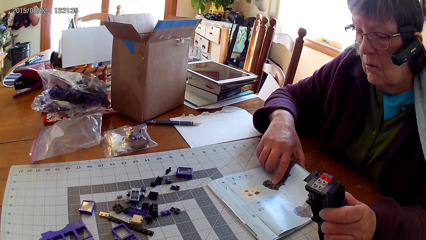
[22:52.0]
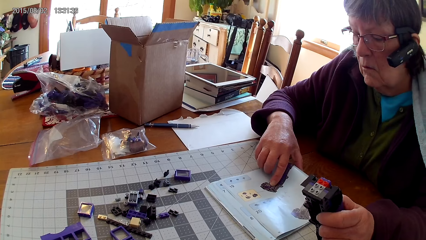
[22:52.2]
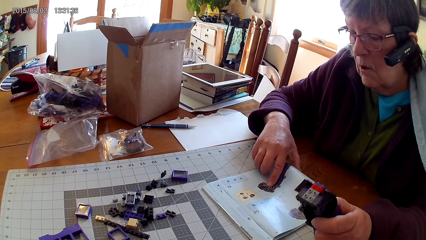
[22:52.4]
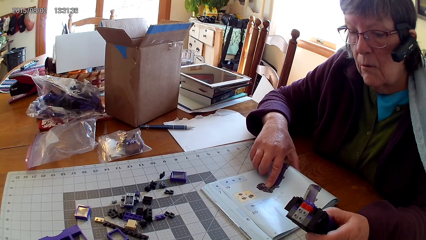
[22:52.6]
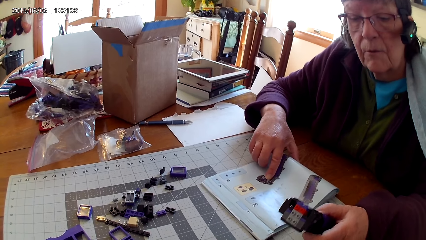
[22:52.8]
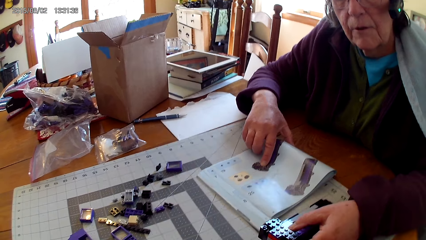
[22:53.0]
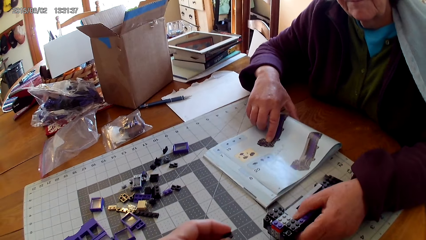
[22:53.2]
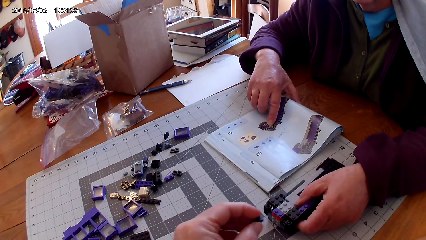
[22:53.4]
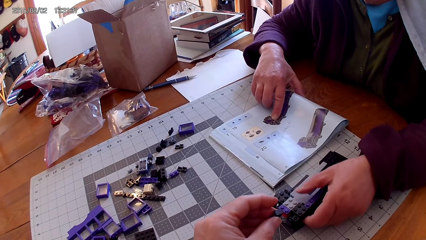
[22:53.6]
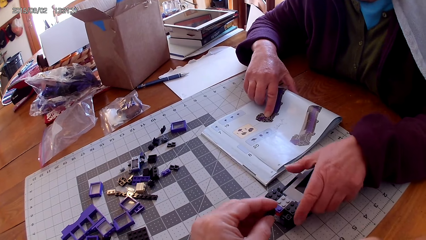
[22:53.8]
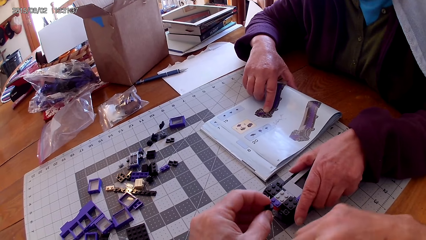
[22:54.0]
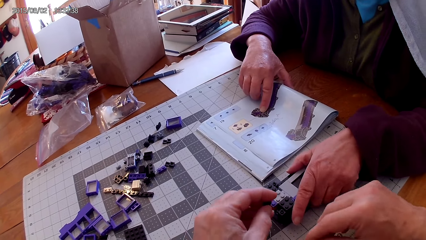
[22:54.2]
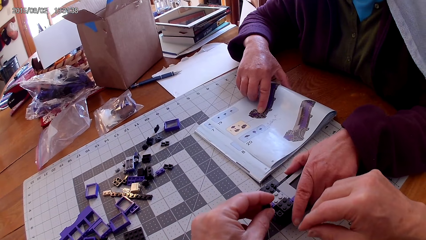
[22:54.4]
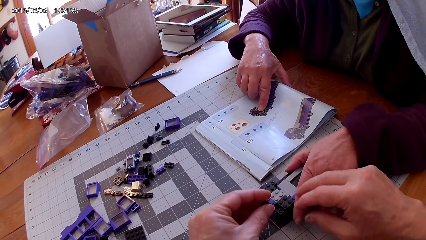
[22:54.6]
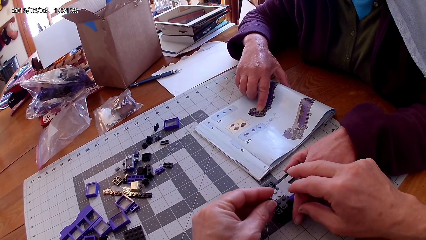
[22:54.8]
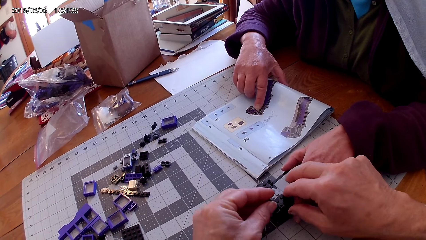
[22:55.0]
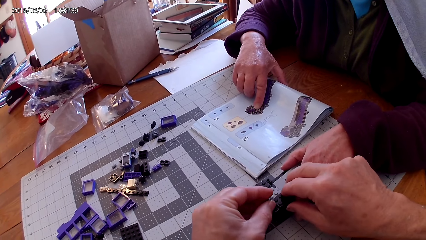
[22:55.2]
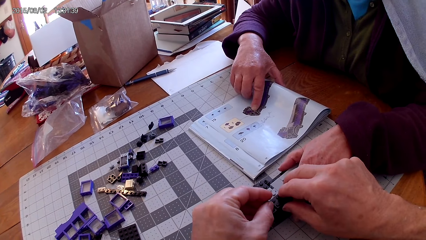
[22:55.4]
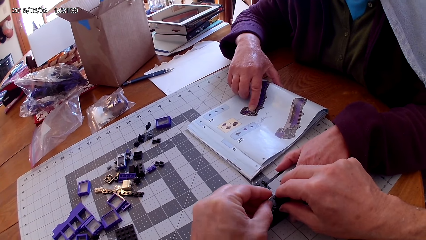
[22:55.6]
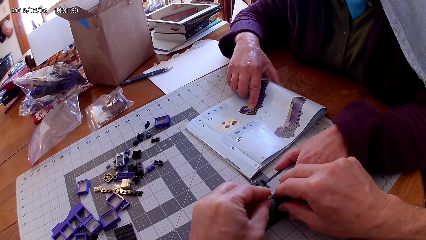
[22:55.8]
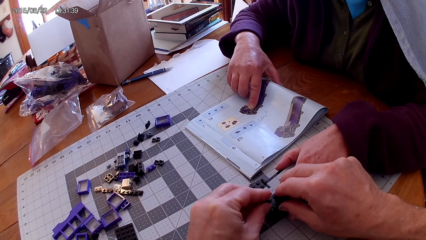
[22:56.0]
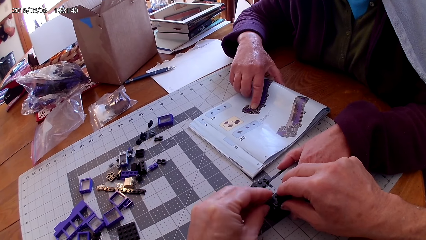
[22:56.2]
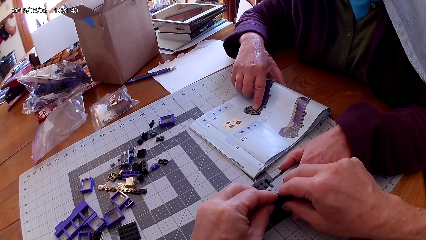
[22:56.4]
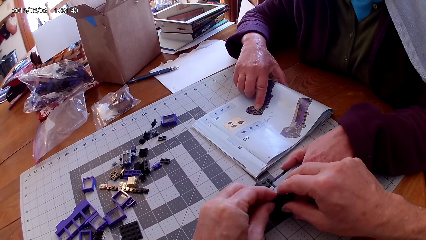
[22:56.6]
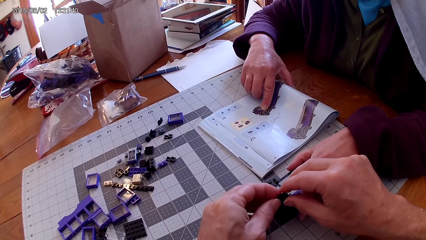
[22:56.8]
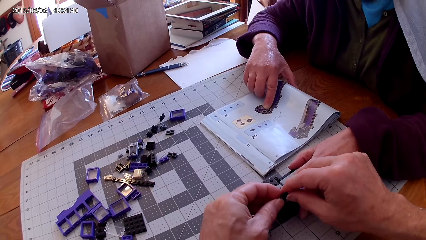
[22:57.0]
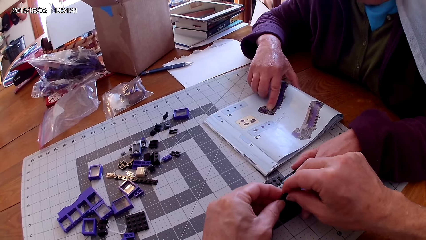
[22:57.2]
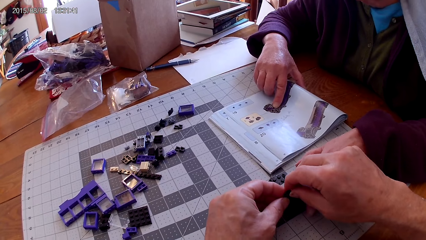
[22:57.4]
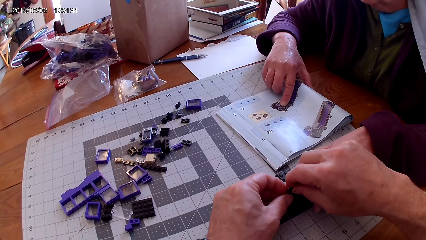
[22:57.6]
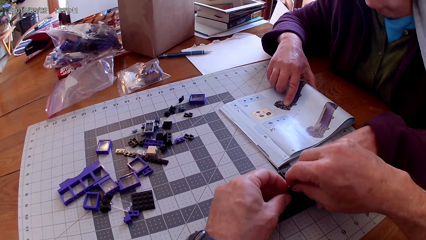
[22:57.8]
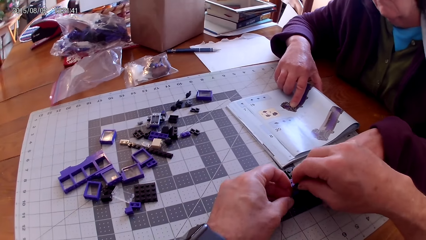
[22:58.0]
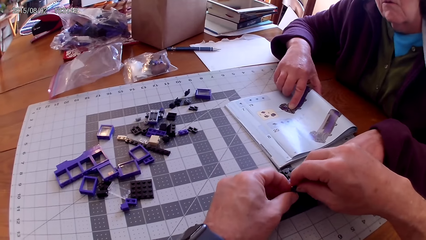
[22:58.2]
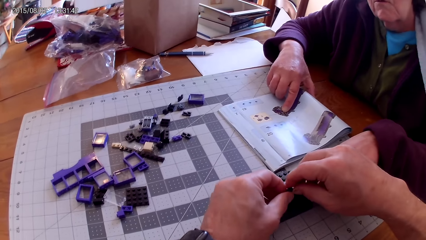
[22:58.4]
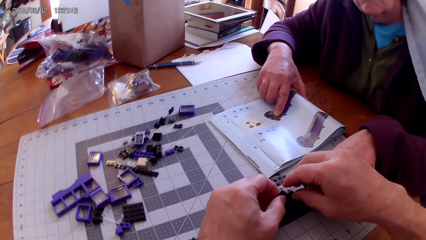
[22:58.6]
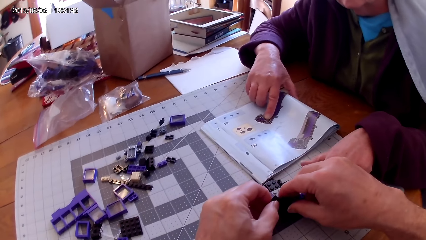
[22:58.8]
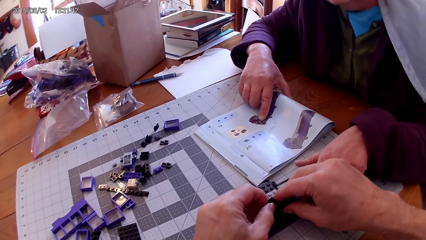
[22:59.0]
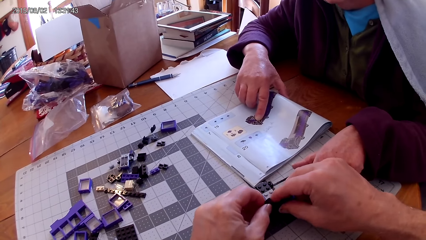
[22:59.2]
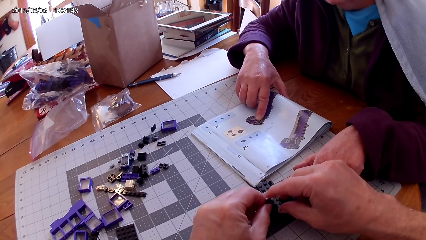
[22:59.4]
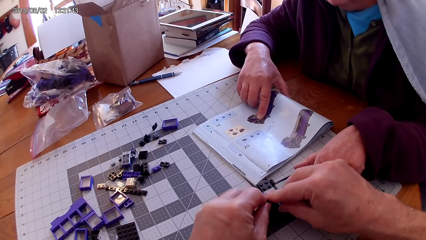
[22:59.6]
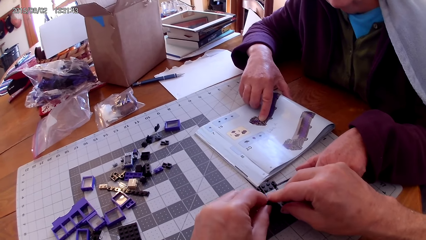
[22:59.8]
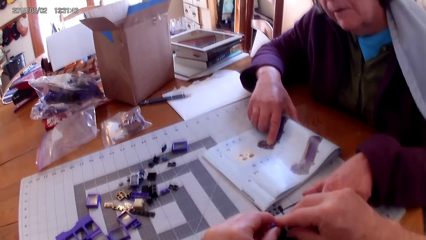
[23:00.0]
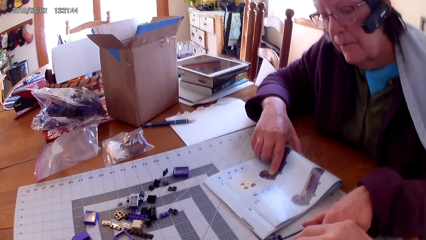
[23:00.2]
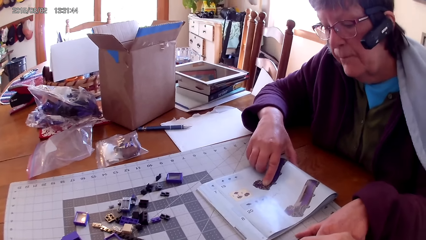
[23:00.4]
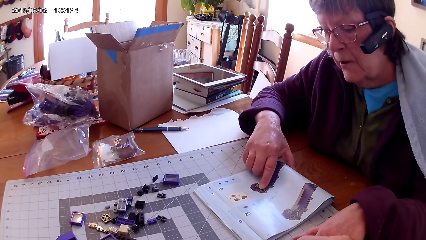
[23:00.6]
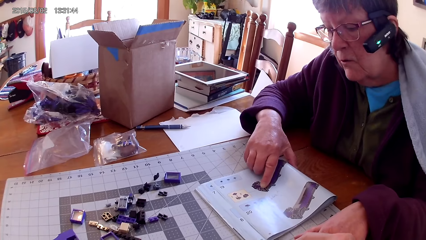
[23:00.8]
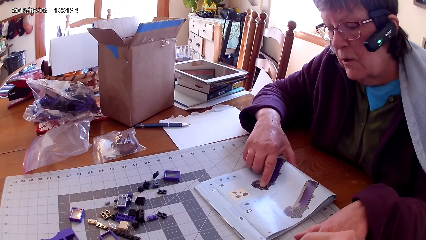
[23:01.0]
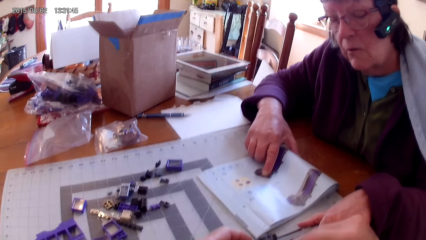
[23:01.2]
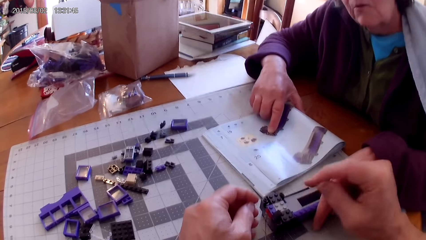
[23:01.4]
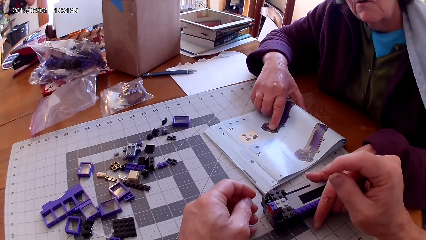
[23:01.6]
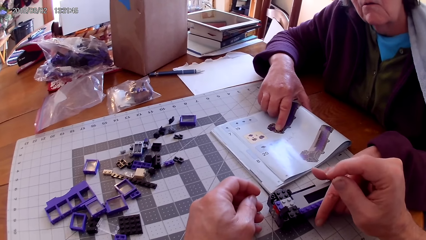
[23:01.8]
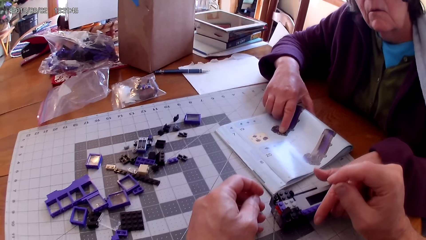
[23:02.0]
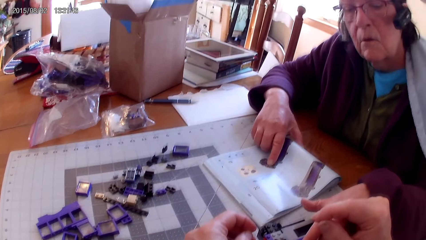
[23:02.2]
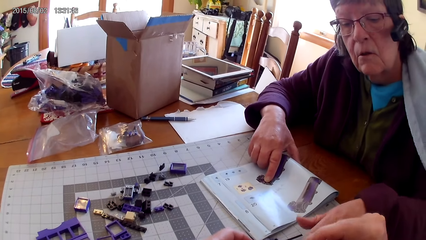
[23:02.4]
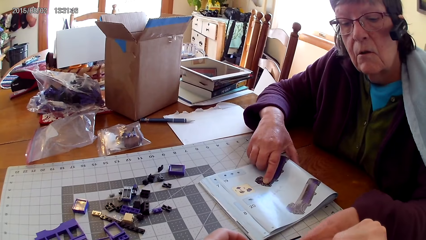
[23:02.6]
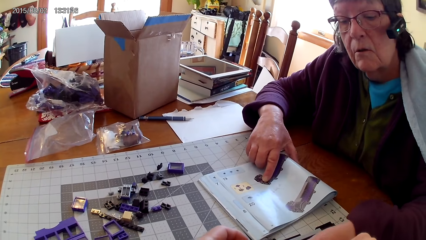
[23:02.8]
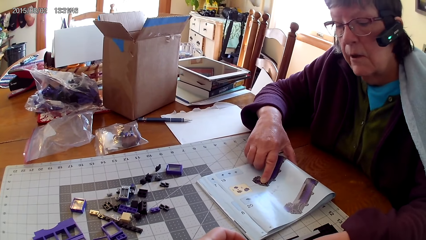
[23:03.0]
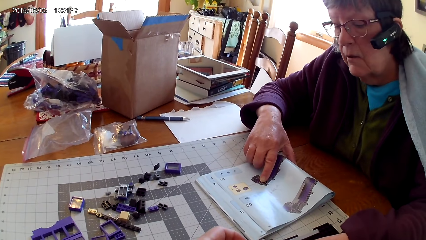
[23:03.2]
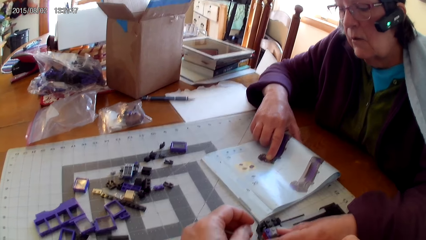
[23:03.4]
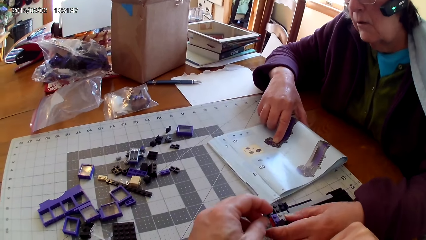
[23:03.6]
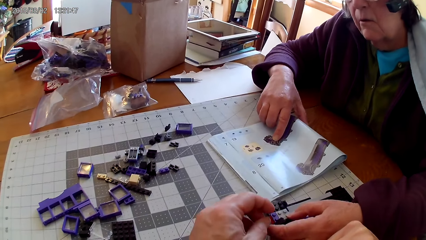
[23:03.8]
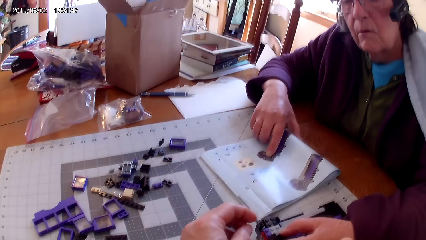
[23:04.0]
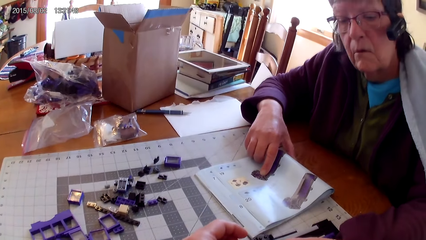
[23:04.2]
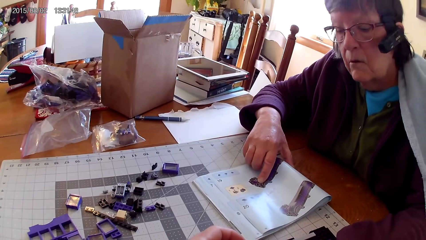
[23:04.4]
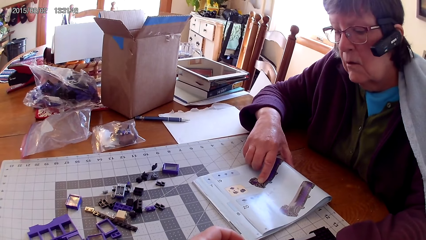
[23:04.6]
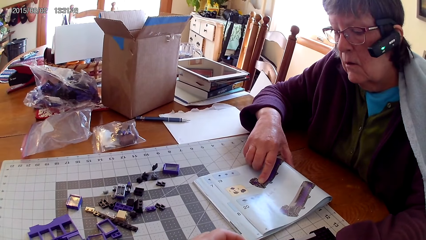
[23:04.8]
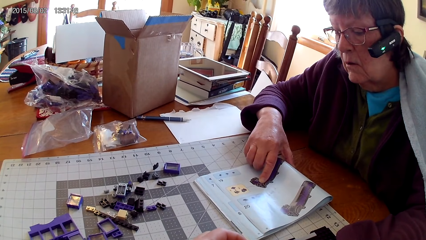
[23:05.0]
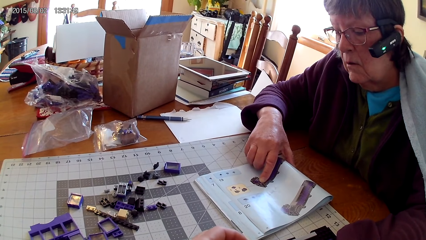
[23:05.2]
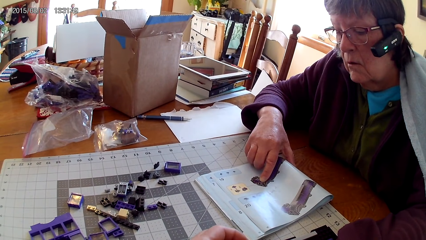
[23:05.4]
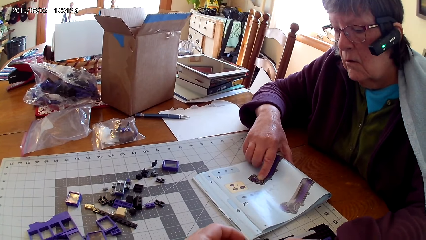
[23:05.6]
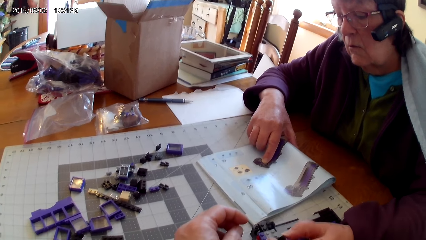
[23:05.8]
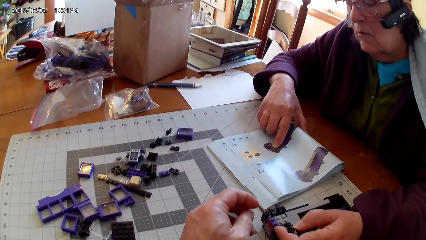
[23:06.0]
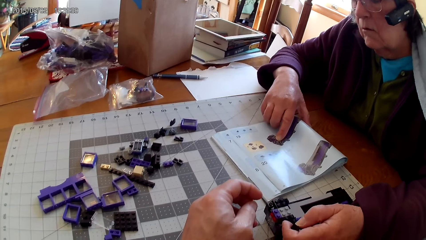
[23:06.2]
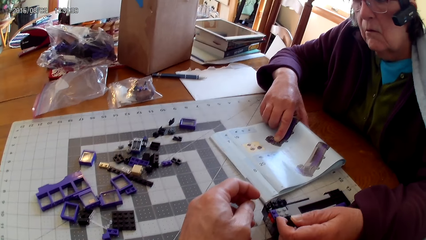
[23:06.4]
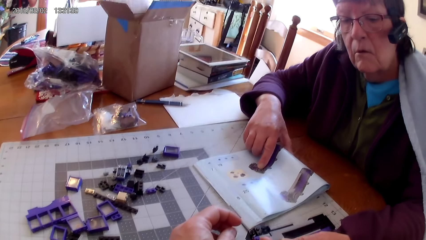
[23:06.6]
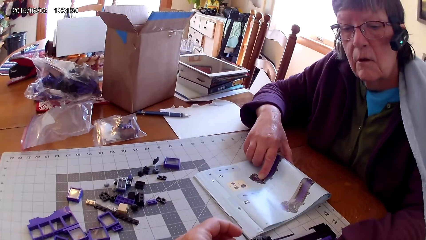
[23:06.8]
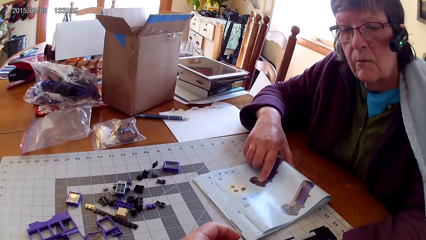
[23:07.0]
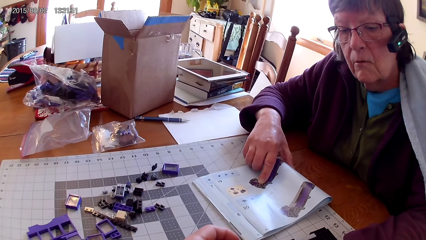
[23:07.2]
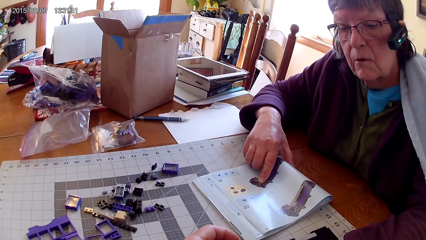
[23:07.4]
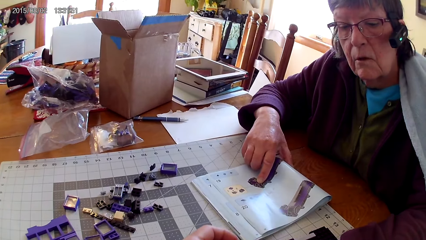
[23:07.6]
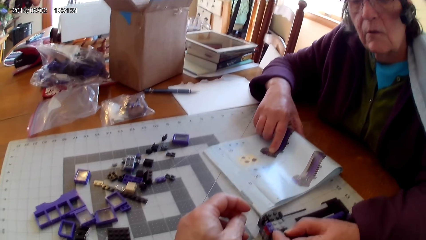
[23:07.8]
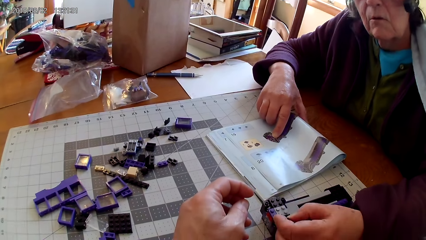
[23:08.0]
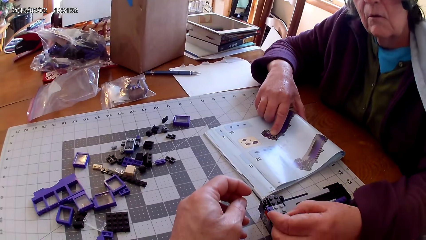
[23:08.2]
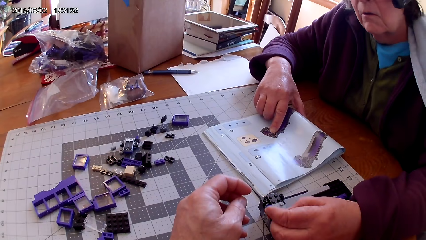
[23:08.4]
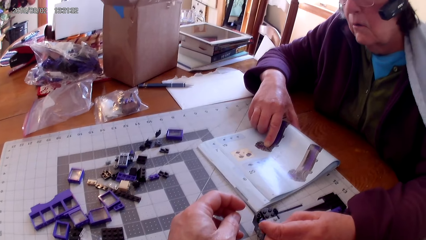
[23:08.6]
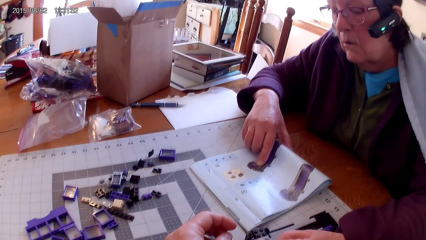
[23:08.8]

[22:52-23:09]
The camera wearer looks around. A woman reads the manual and puts something on the table. The camera wearer fixes a plastic on the other plastic. The woman reads the manual book. The camera wearer fixes a spare part in something. The woman touches something and reads the manual.
